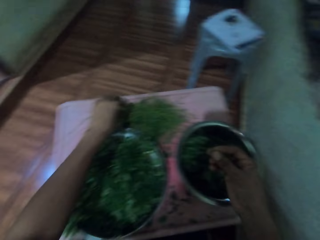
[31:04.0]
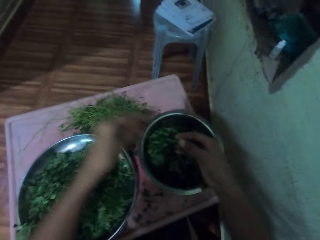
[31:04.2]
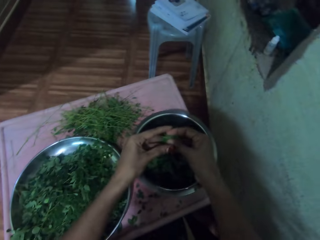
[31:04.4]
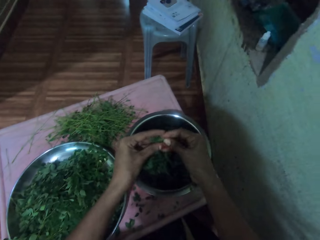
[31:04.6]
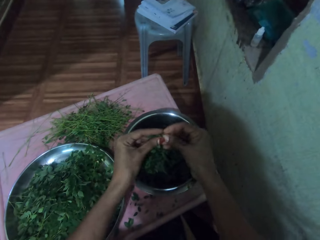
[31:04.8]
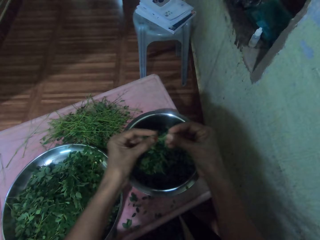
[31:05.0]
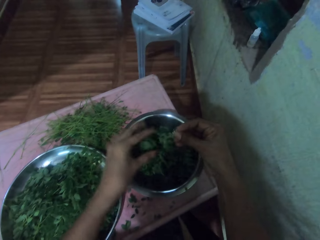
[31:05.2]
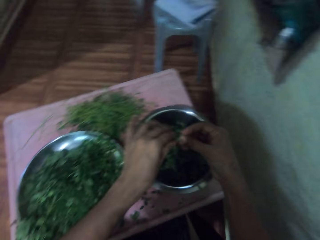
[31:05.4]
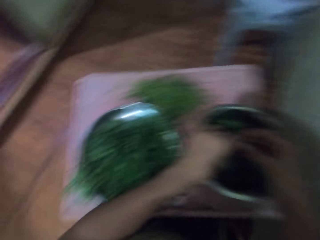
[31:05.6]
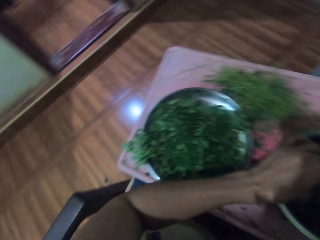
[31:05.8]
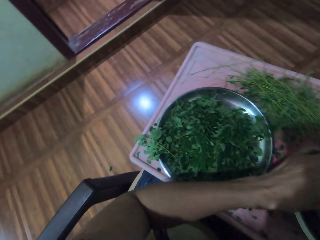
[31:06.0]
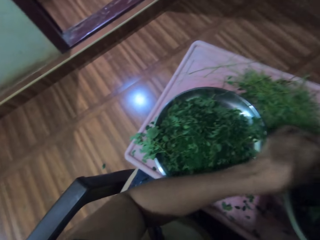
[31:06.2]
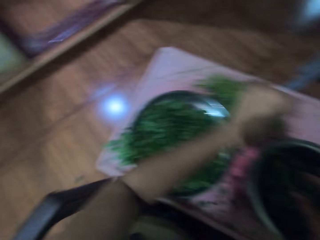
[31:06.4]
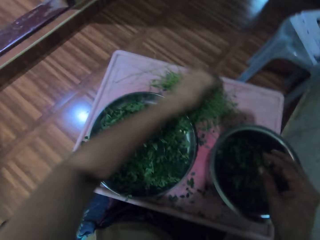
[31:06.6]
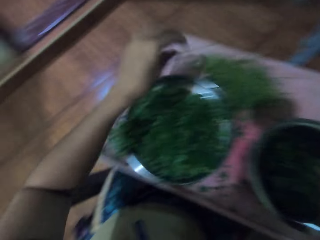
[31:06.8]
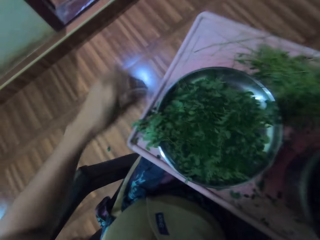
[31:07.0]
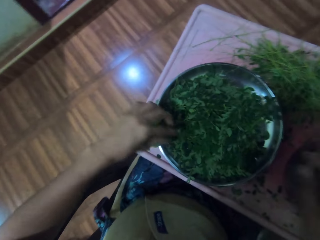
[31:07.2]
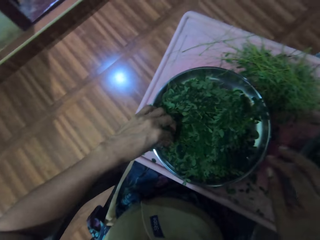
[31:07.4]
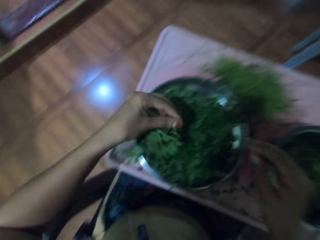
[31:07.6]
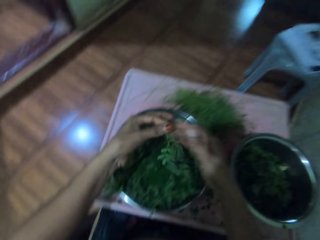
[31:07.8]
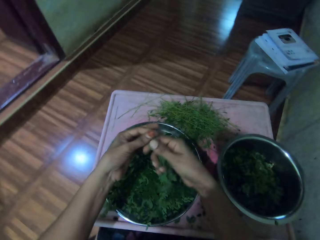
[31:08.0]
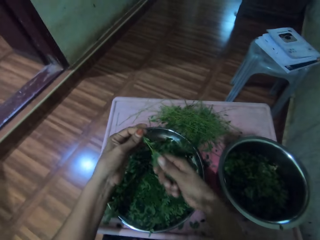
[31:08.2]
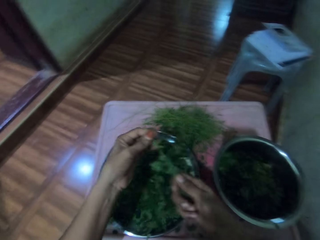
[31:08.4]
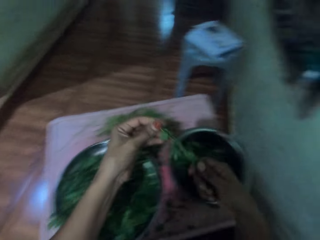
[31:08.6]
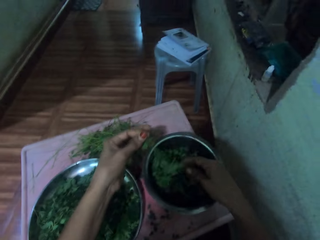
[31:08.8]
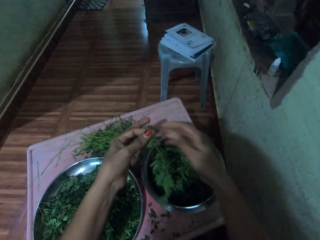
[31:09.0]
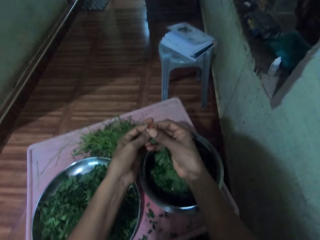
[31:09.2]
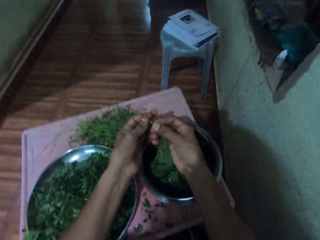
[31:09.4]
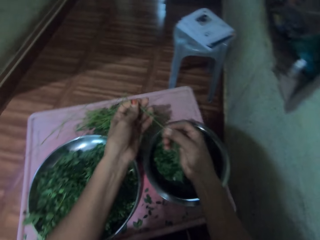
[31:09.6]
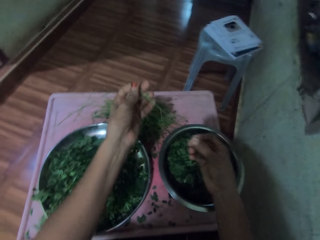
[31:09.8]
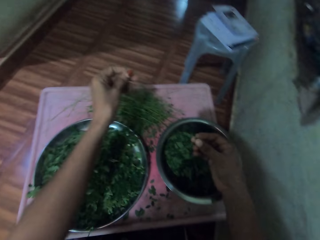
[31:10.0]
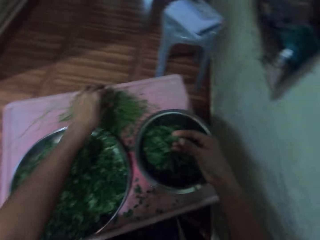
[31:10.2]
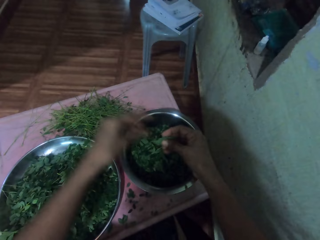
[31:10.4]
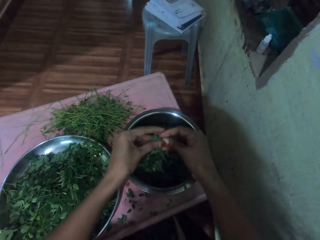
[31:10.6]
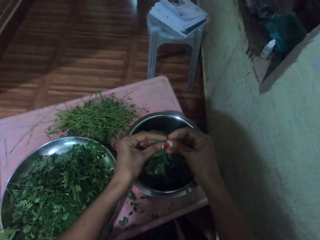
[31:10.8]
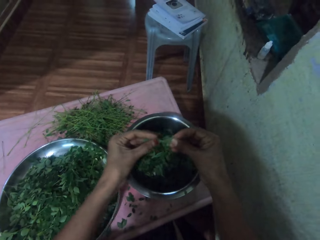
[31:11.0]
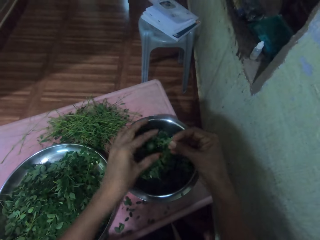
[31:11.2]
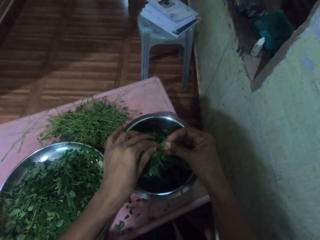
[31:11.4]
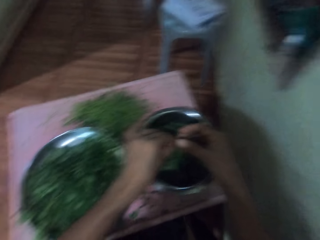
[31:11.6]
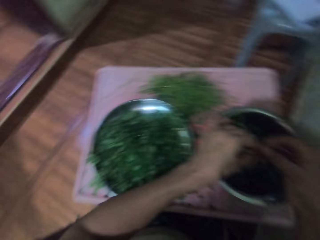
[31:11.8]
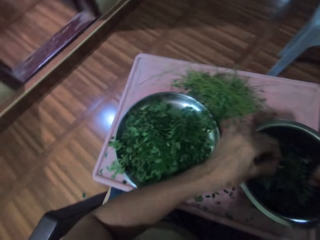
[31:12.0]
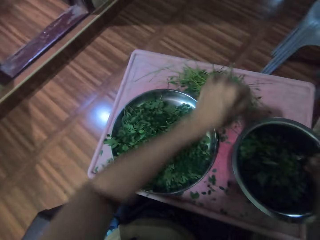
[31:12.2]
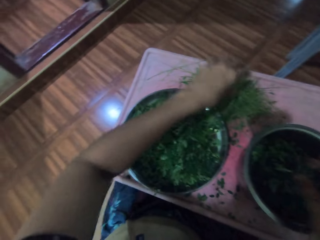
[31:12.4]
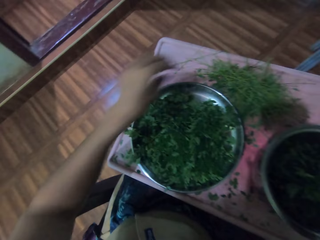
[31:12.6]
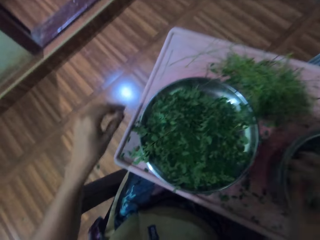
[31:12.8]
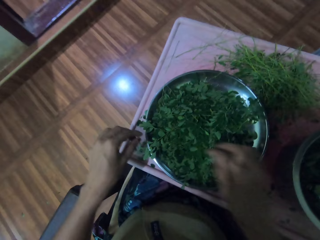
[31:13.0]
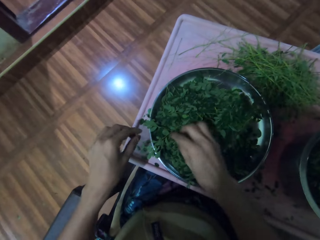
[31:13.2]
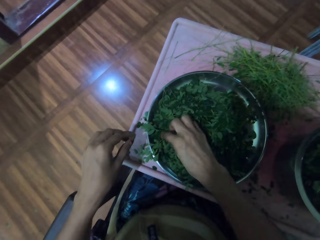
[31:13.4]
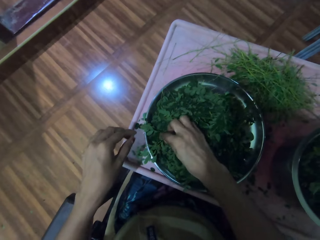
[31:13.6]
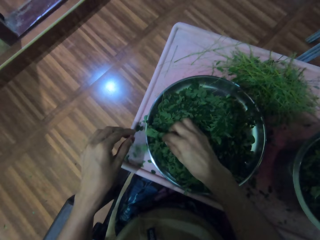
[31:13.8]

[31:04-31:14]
The camera wearer drops the stalk. They drop the vegetables in a pot. They pick vegetables from a tray. They remove the vegetables from the stalk. They drop the vegetables in the pot. They drop the stalk. They remove the vegetables from the stalk. They drop the vegetables in the pot.

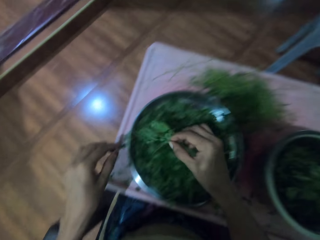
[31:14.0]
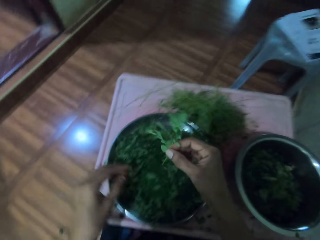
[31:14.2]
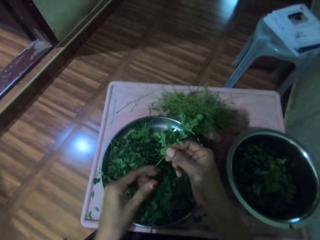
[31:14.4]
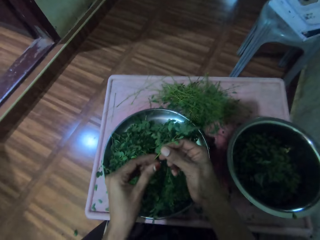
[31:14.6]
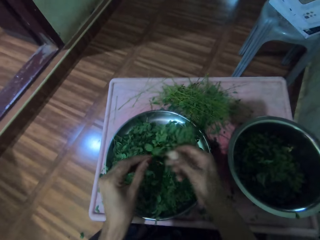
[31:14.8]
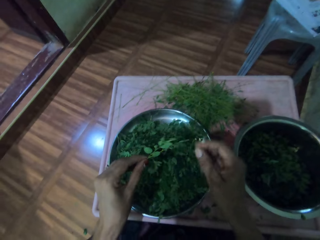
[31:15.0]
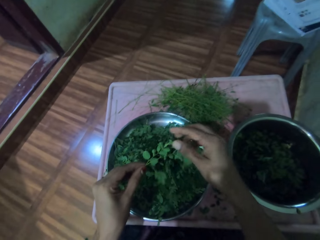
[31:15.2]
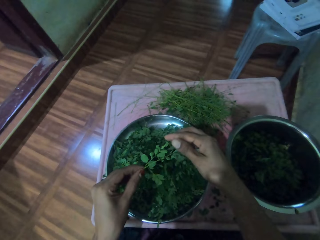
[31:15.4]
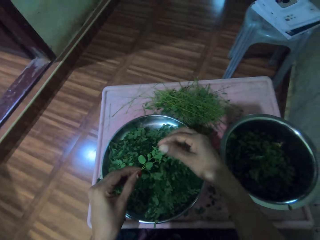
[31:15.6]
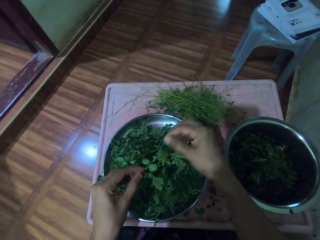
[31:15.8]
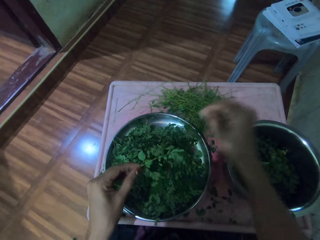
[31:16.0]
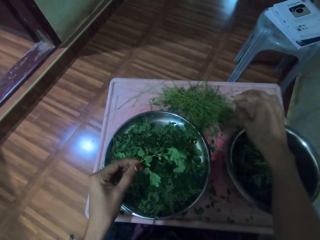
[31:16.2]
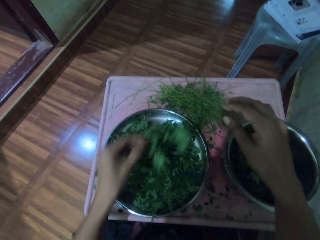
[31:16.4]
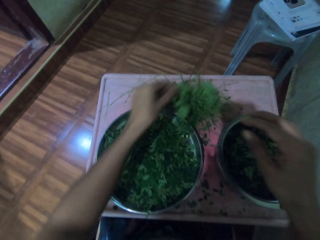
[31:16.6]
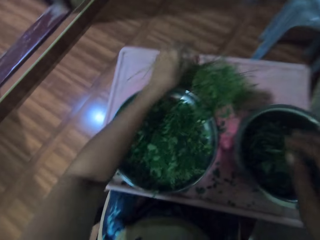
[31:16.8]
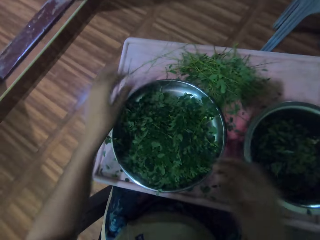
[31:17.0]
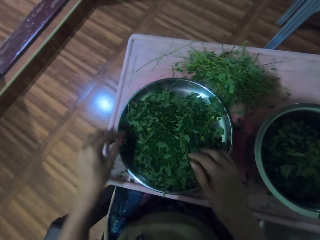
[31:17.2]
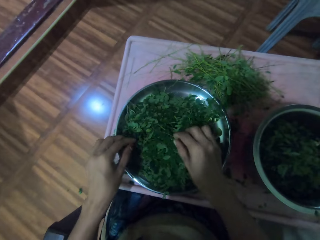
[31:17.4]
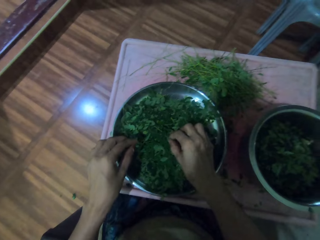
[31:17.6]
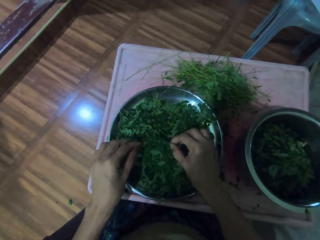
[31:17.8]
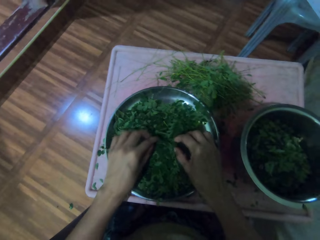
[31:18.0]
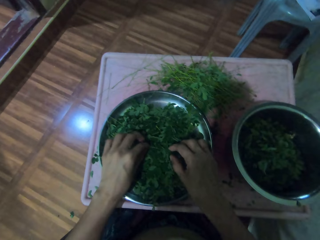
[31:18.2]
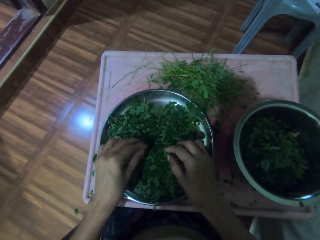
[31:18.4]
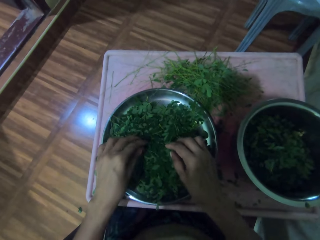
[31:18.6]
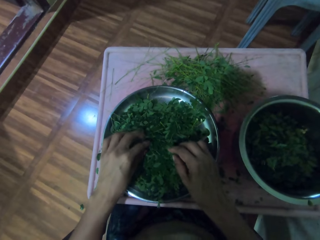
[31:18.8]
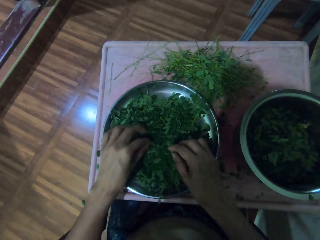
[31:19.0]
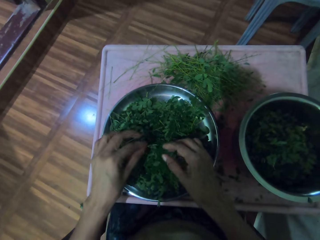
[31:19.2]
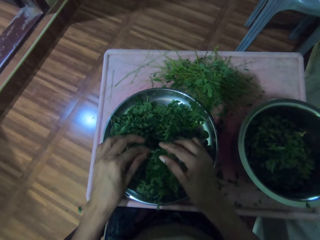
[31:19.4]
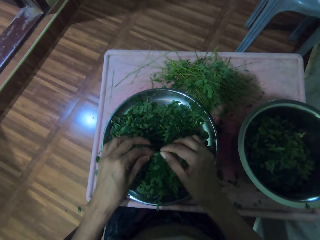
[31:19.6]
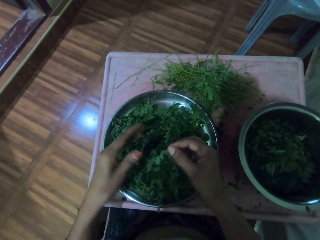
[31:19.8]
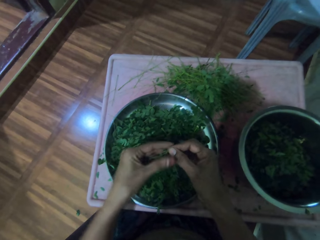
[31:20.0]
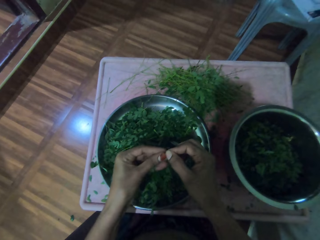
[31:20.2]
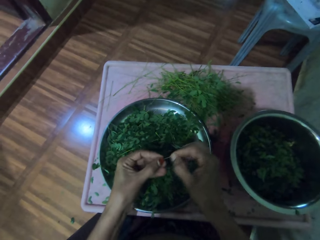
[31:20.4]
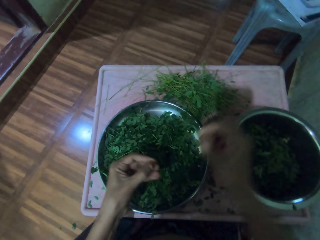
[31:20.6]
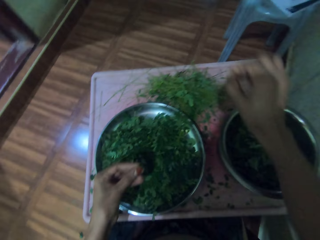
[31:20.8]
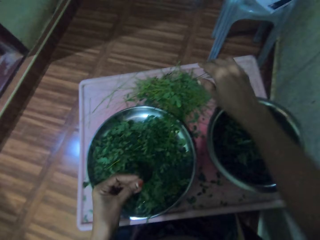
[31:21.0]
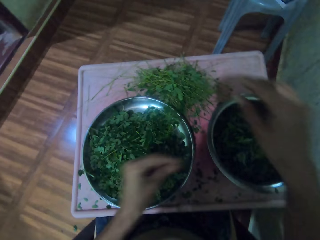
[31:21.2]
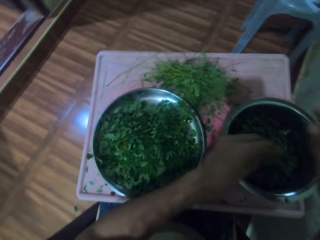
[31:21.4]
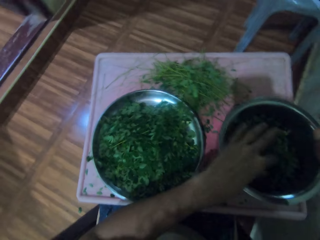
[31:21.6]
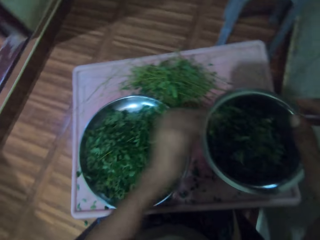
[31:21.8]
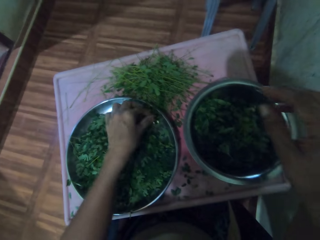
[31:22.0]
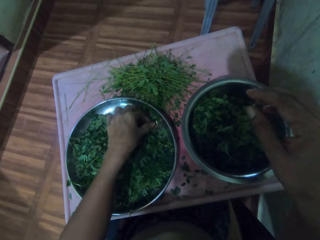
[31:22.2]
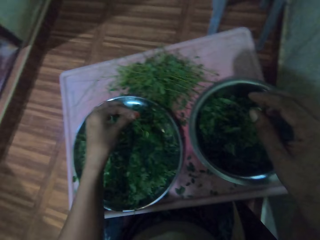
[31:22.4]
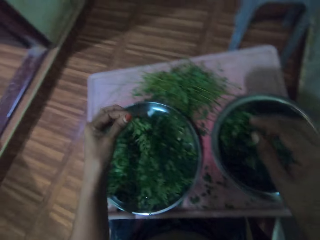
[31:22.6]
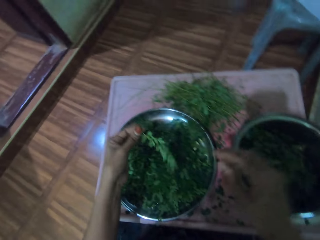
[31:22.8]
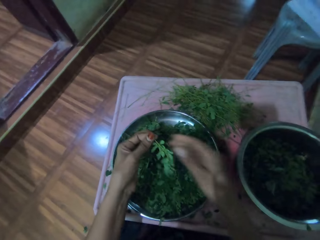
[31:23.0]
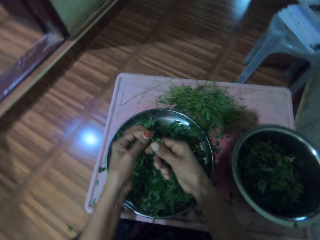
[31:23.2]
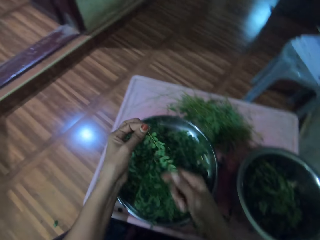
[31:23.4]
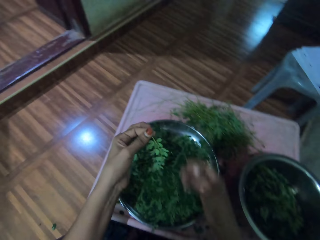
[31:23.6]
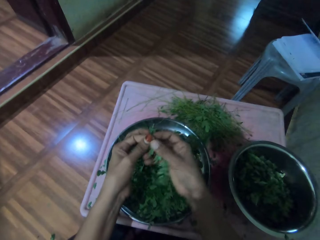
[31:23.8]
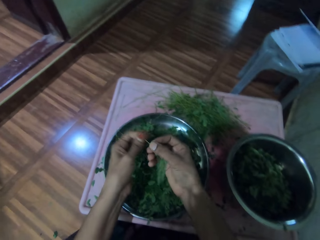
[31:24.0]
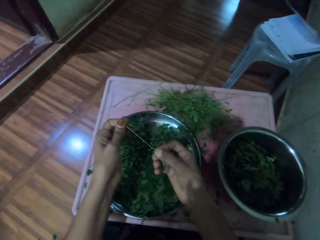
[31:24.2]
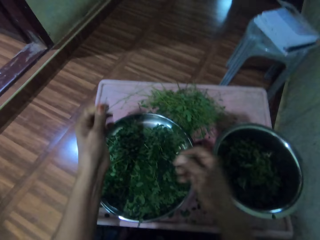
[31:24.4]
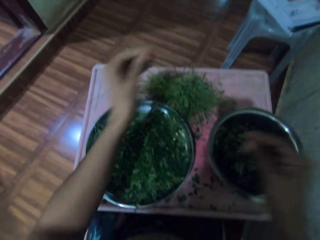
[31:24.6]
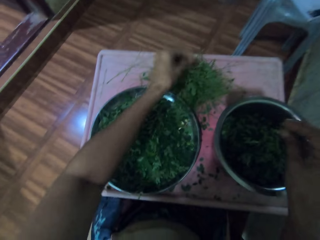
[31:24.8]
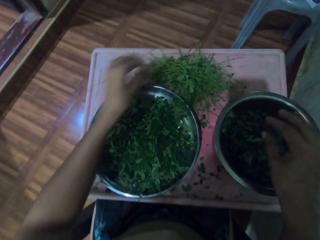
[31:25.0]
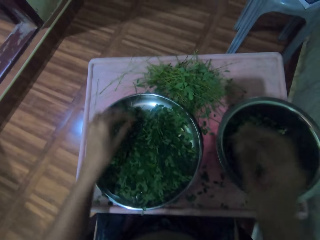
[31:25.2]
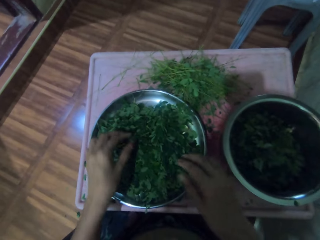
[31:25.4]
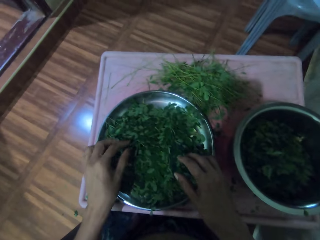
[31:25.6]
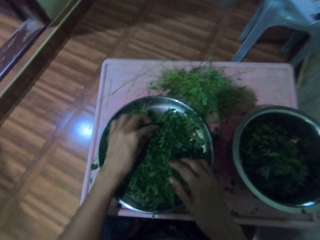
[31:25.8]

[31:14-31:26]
The camera wearer picks vegetables from a tray. They throw the vegetable. They drop the stalk. They pick vegetables from the tray. They remove the vegetables from the stalk. They drop the stalk. They drop the vegetables in a cooking pot. They pick vegetables from the tray. They remove the vegetables from the stalk. They drop the stalk. They drop the vegetables in the pot.
